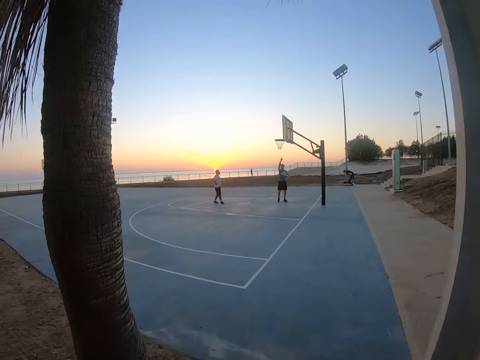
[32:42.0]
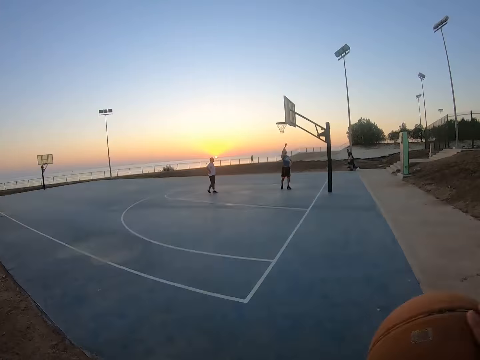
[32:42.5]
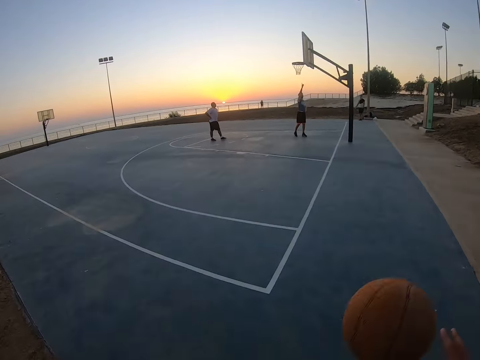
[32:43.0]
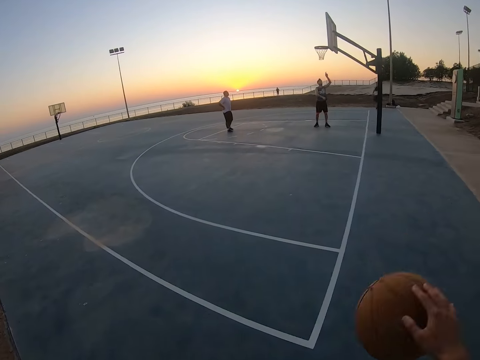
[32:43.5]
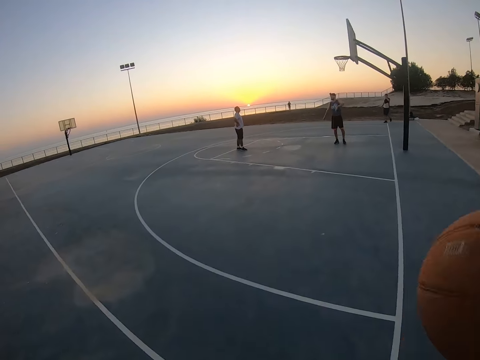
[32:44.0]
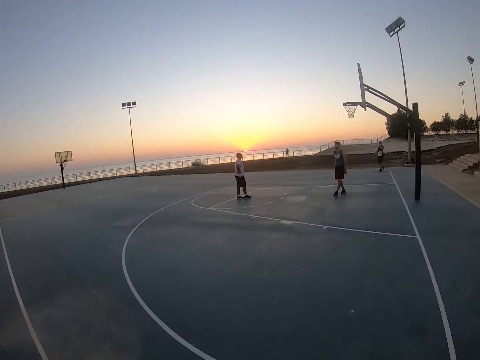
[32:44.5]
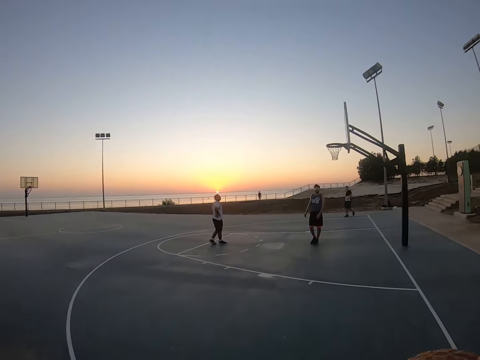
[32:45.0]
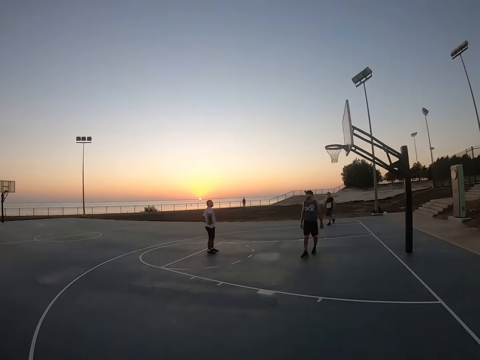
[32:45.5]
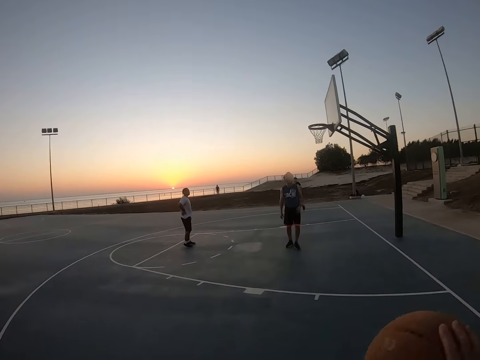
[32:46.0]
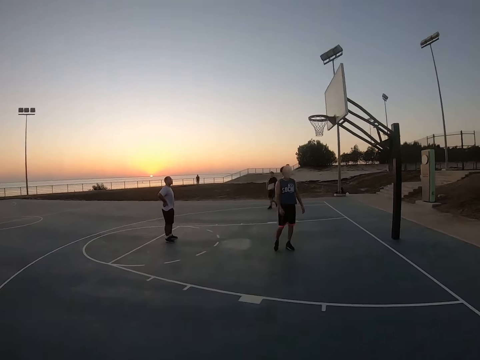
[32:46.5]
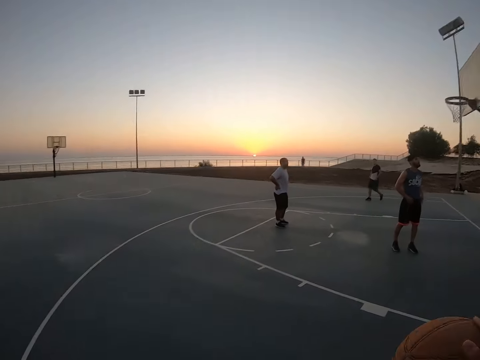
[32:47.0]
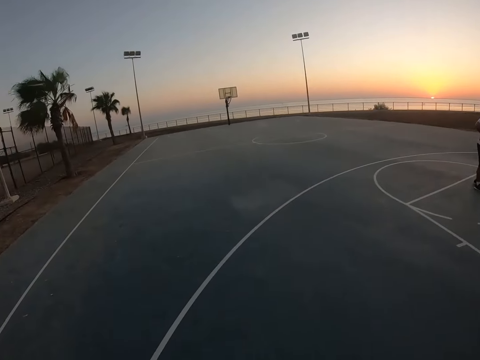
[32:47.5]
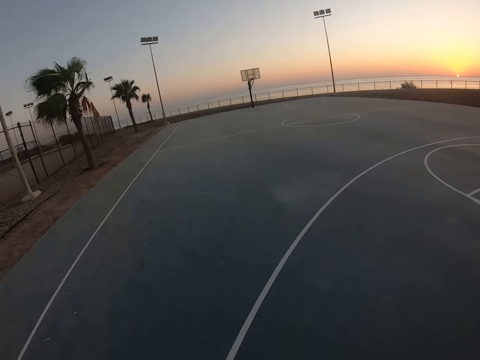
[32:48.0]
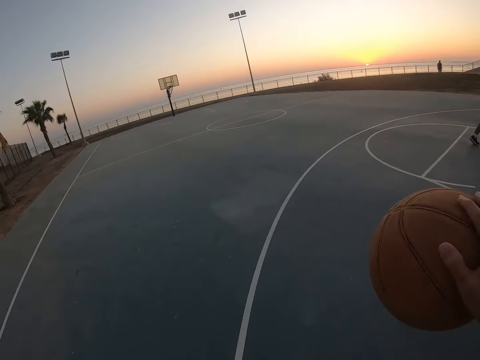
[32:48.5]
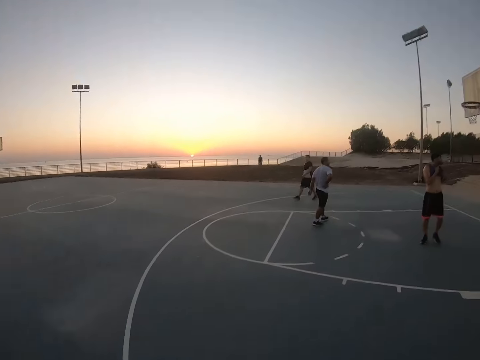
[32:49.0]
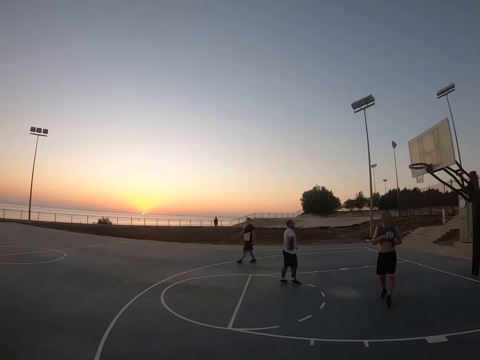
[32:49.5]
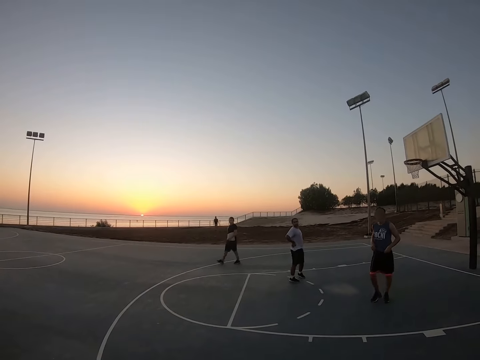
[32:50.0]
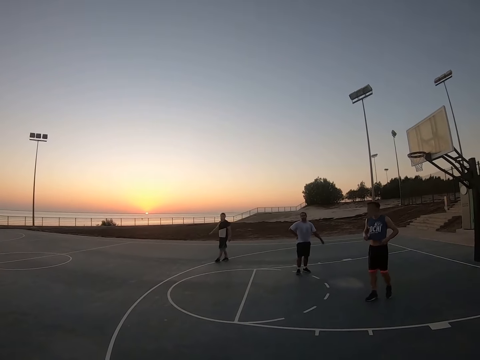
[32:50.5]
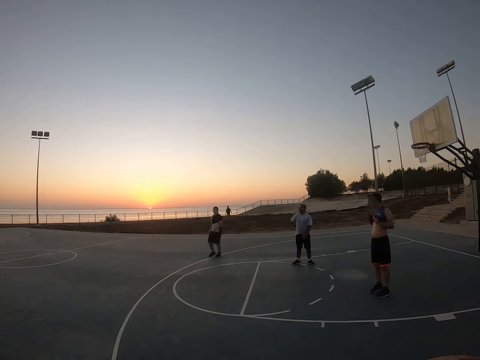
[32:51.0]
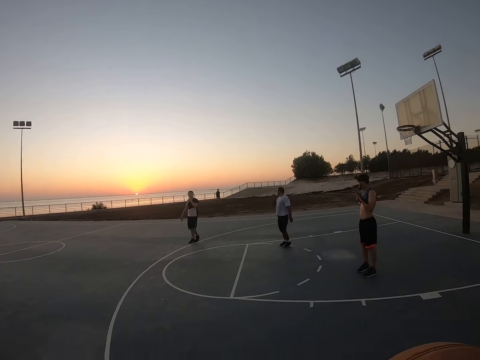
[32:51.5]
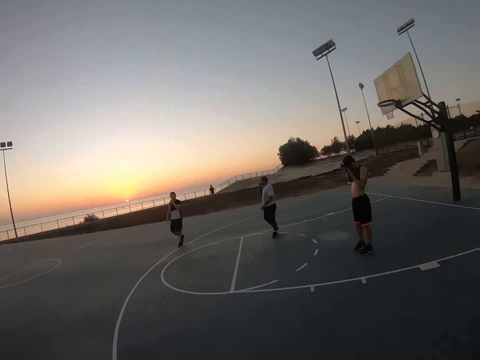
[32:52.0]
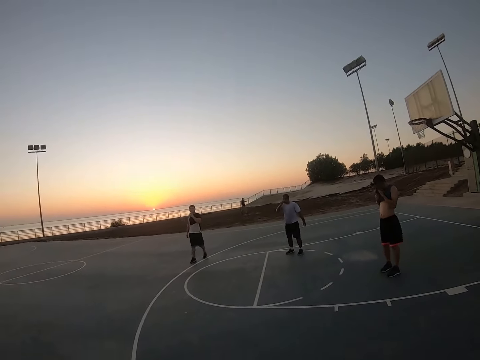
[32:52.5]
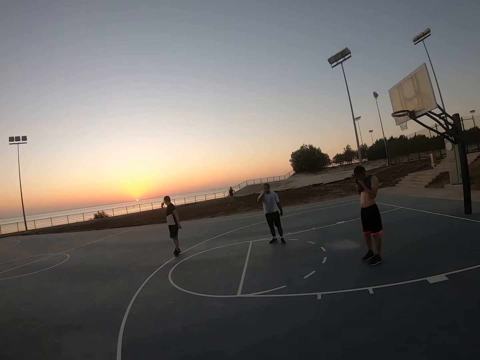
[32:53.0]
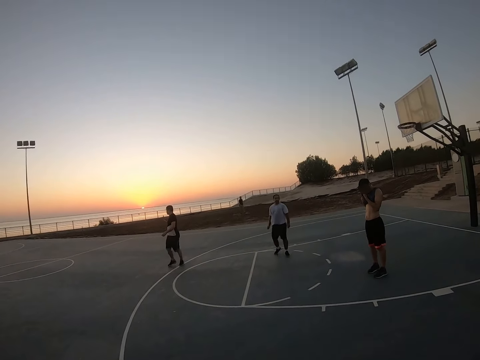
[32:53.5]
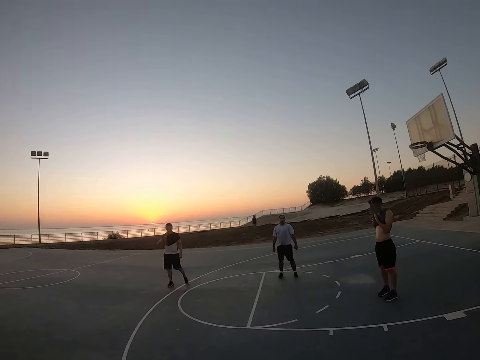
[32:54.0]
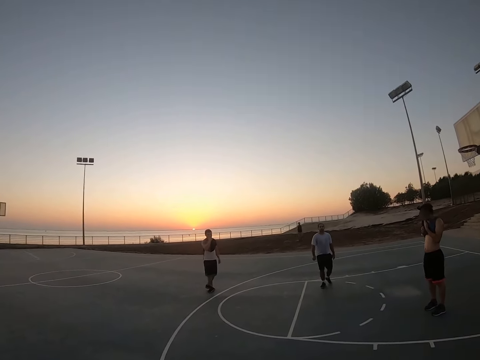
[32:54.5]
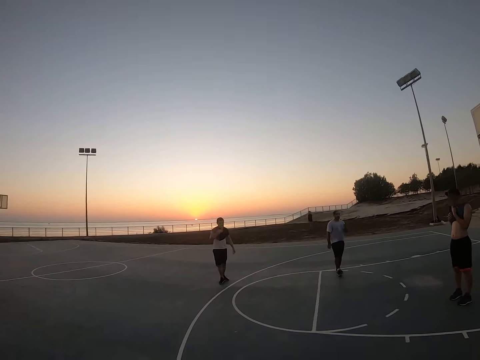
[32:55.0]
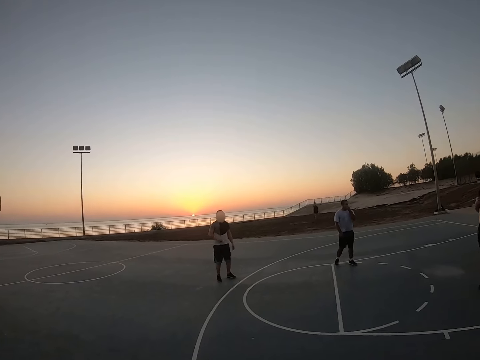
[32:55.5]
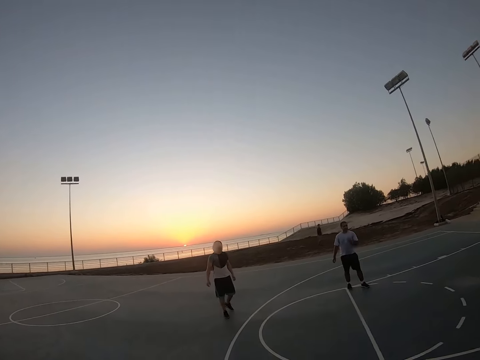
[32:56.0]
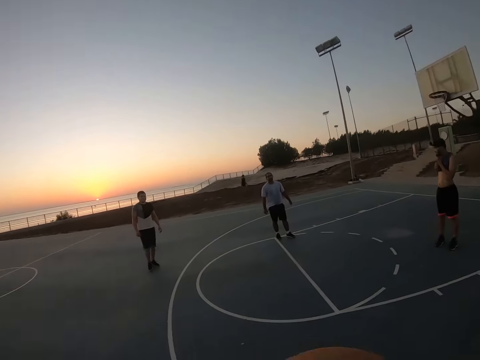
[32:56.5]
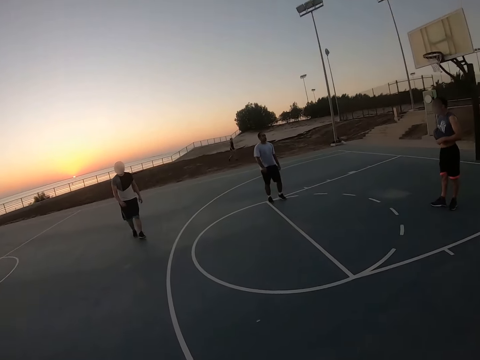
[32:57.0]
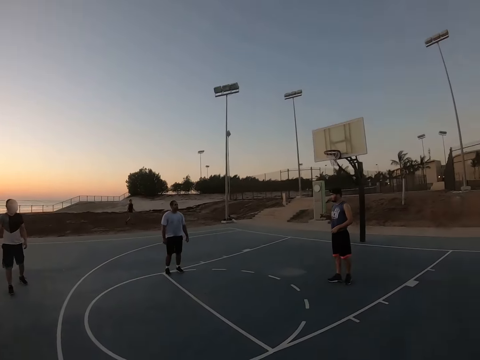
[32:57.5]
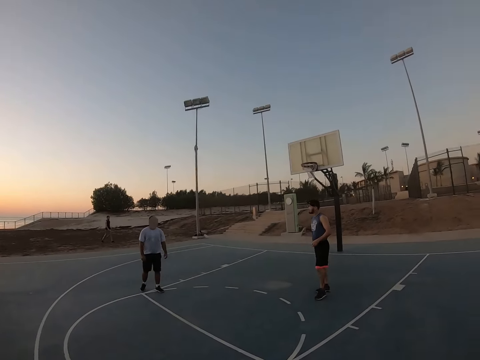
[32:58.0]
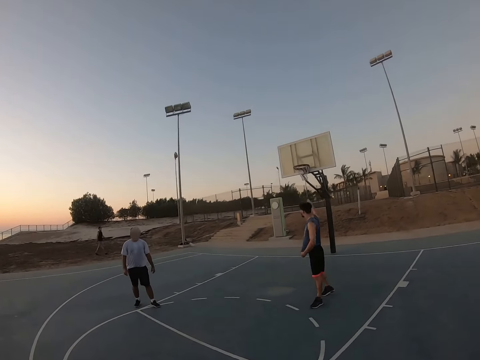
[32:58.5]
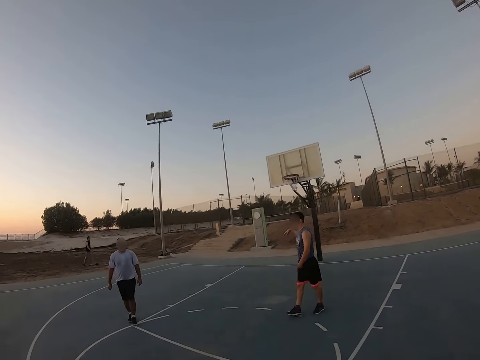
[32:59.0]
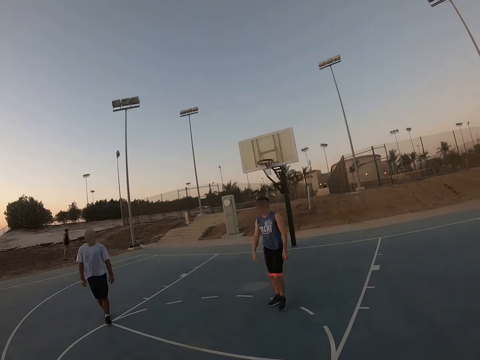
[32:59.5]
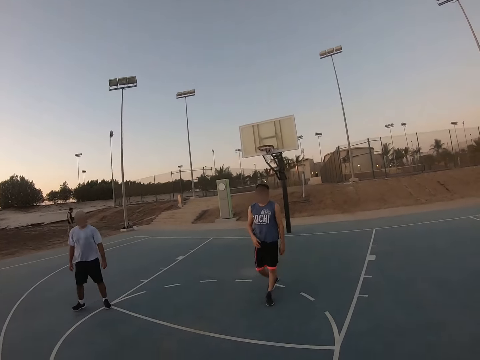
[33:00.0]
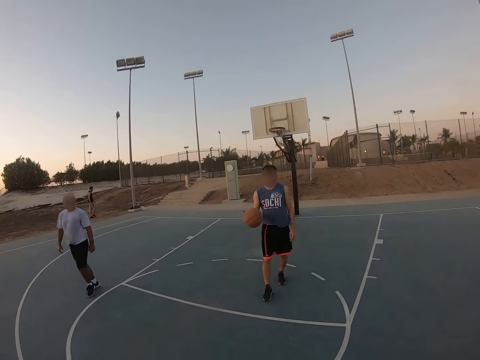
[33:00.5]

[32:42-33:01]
The camera wearer walks around. They bounce the ball. They walk around. A man wipes his face with his top. Another man touches his nose. The first man points at the field goal.

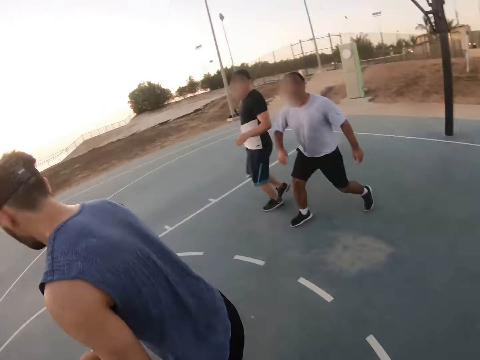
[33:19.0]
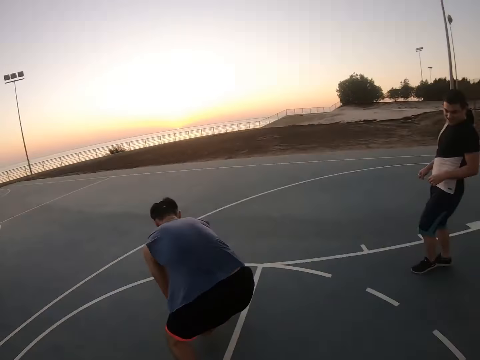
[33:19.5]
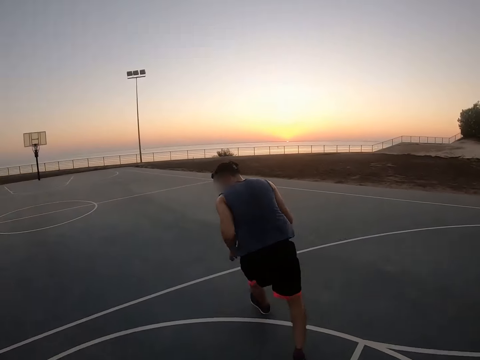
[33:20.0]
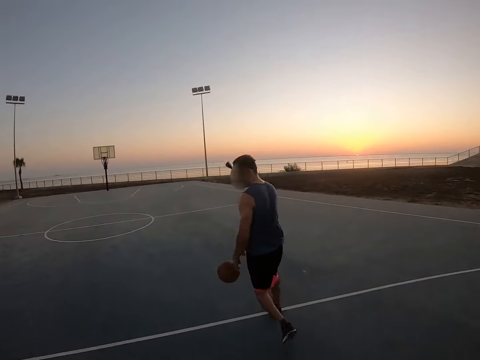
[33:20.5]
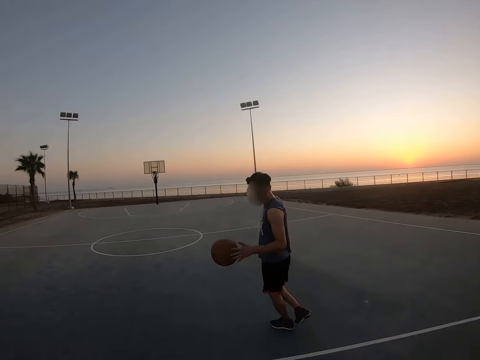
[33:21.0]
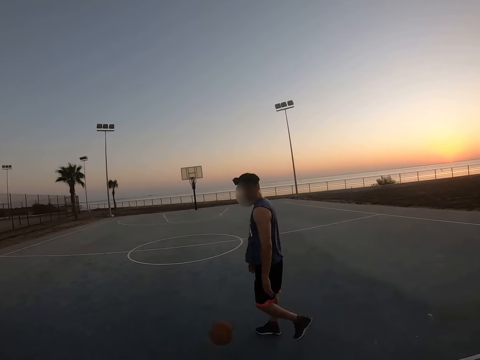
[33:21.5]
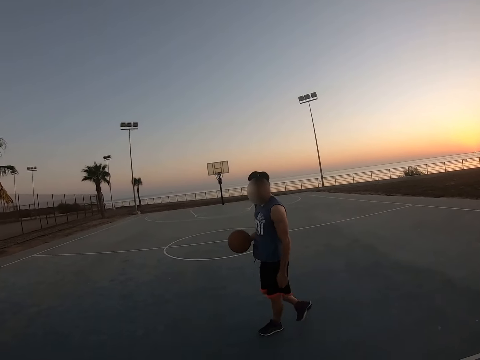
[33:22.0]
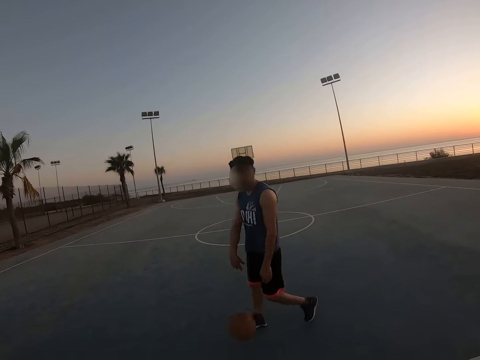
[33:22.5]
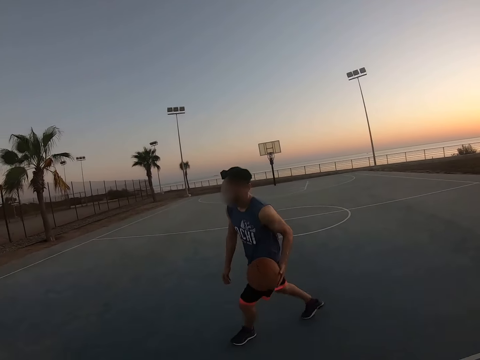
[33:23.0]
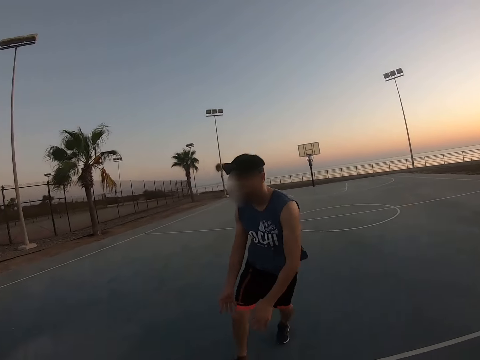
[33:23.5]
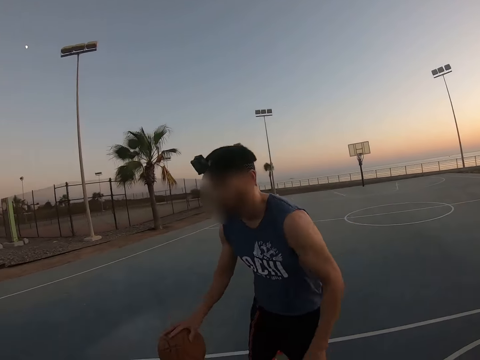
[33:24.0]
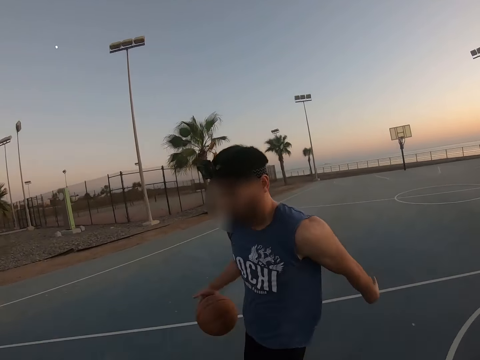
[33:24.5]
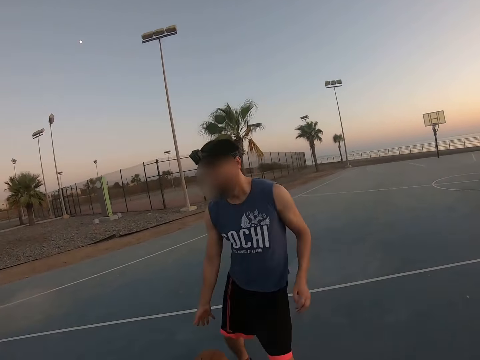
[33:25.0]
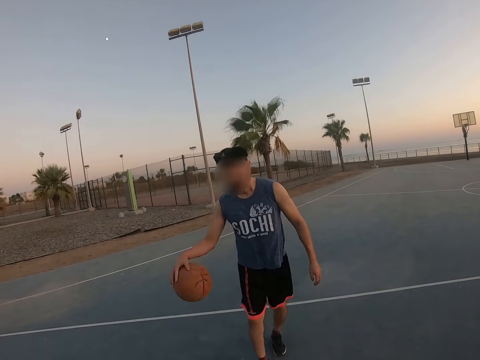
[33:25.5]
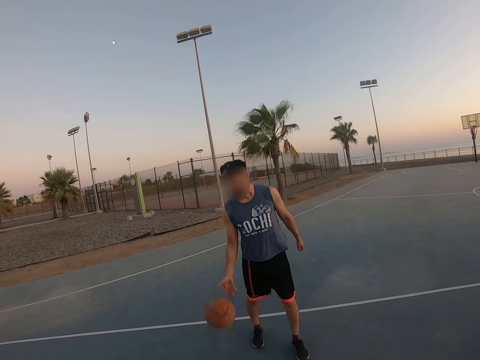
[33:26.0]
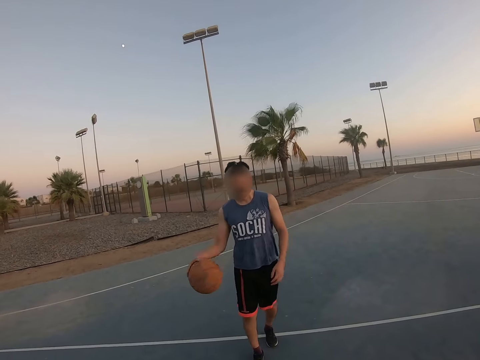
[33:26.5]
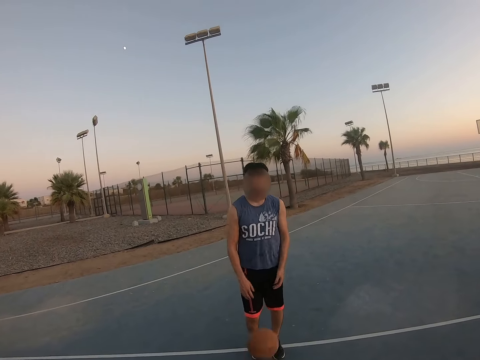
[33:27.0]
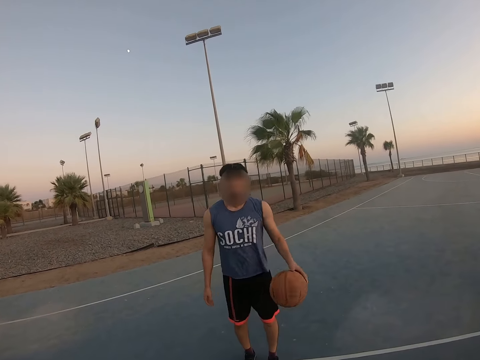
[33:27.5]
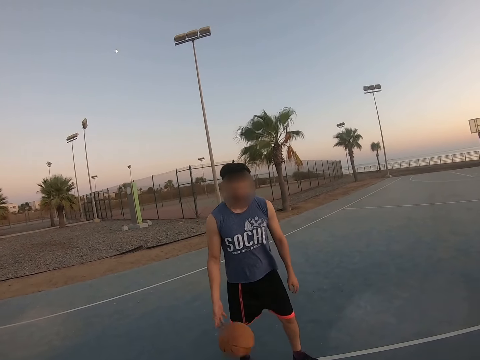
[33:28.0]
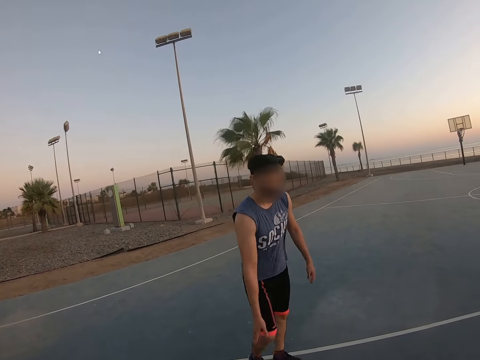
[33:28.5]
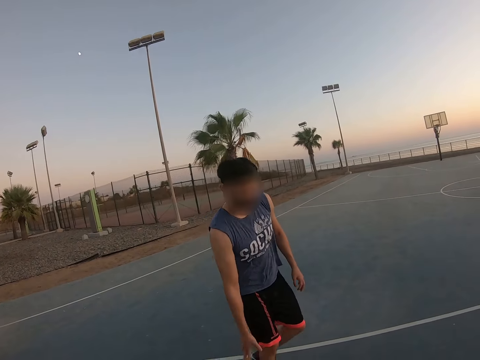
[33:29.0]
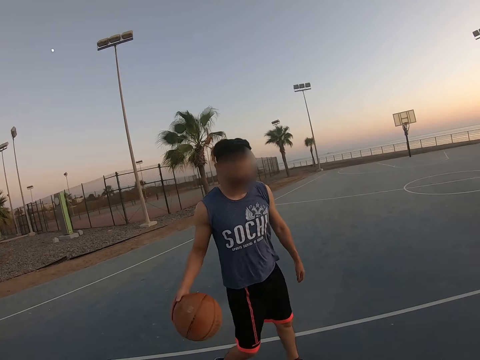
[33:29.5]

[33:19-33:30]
A man catches the ball. The man bounces the ball.
